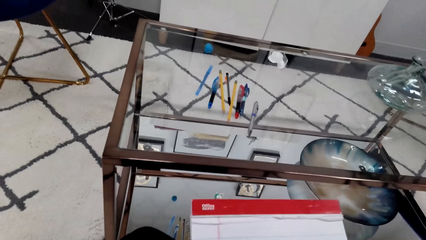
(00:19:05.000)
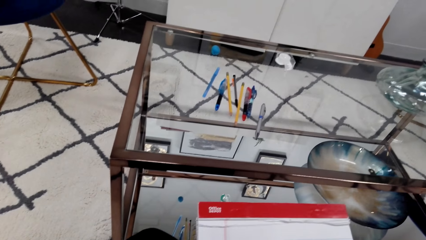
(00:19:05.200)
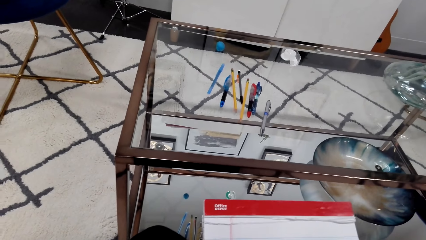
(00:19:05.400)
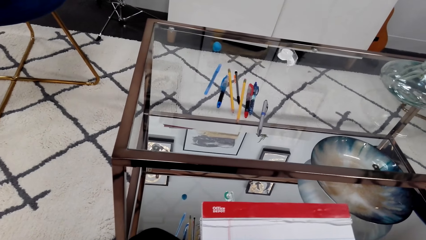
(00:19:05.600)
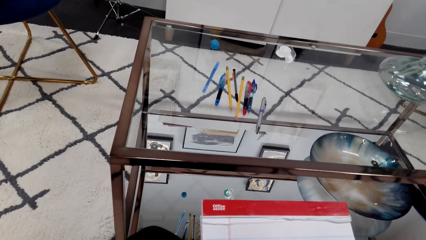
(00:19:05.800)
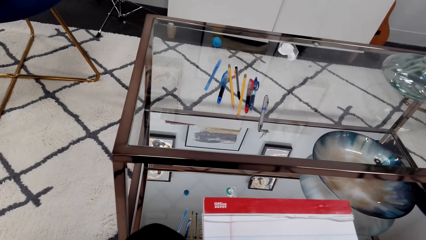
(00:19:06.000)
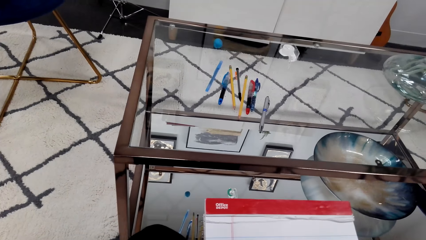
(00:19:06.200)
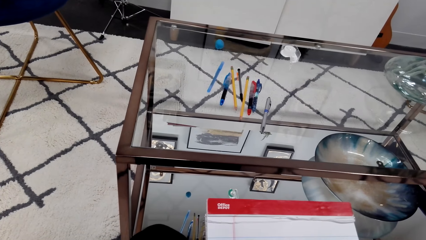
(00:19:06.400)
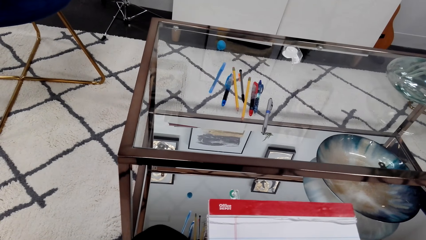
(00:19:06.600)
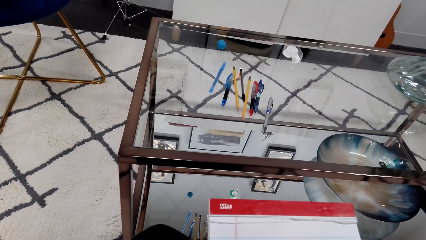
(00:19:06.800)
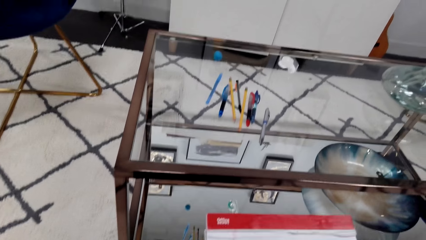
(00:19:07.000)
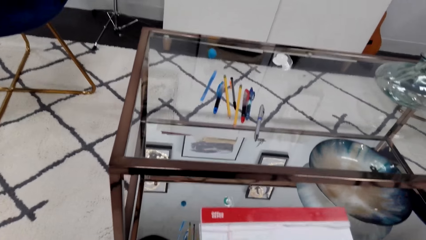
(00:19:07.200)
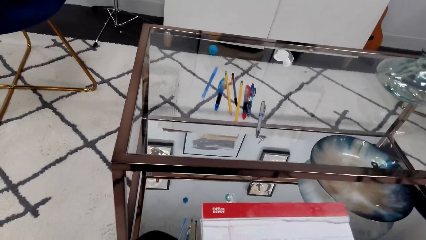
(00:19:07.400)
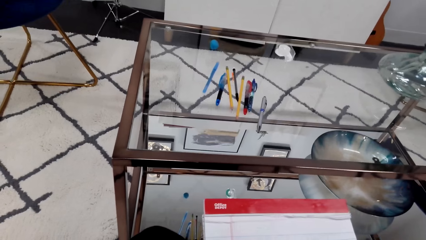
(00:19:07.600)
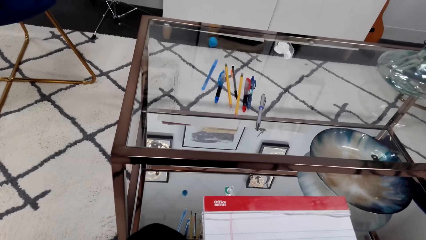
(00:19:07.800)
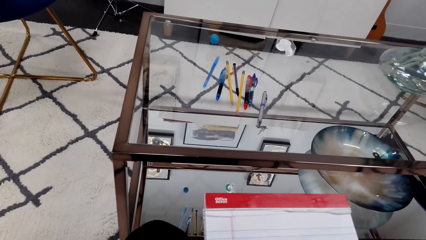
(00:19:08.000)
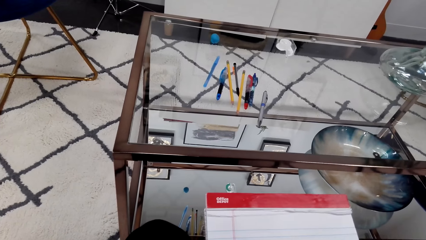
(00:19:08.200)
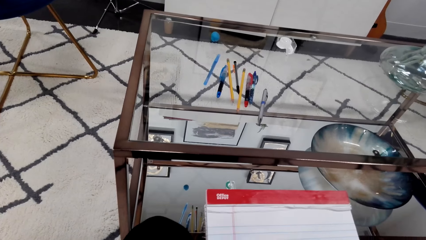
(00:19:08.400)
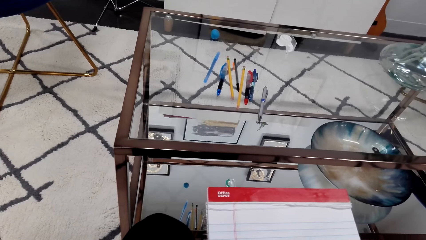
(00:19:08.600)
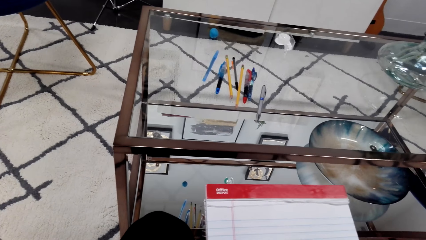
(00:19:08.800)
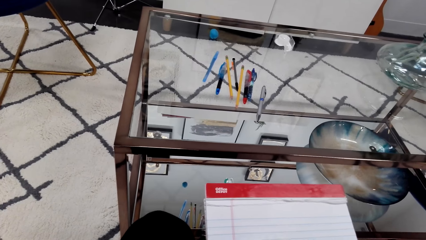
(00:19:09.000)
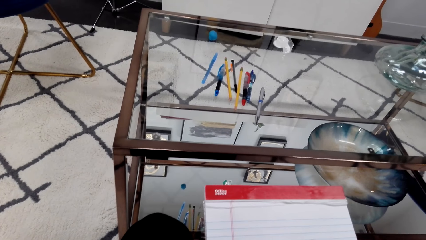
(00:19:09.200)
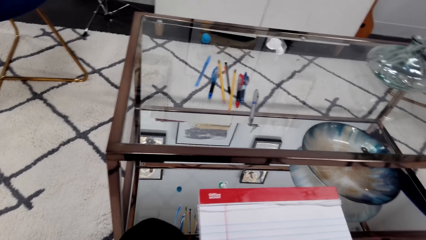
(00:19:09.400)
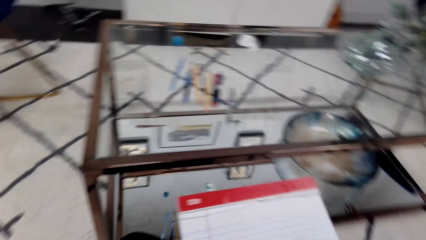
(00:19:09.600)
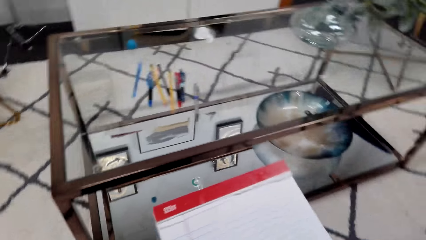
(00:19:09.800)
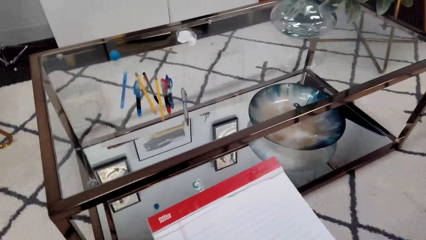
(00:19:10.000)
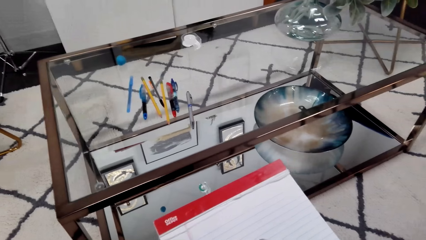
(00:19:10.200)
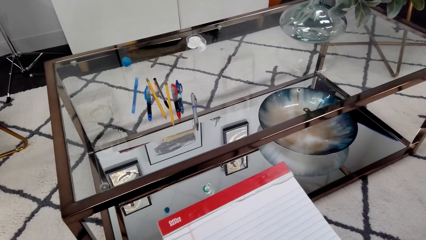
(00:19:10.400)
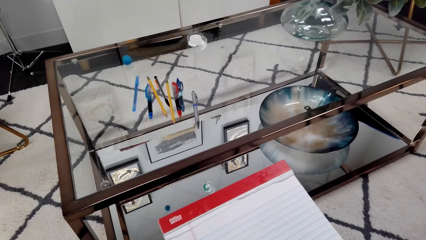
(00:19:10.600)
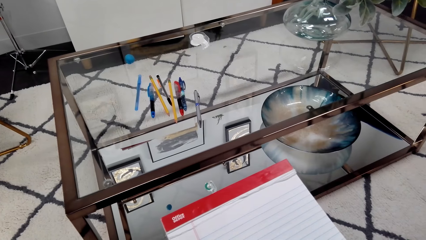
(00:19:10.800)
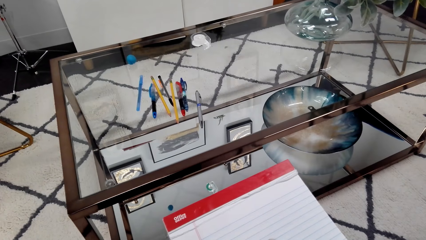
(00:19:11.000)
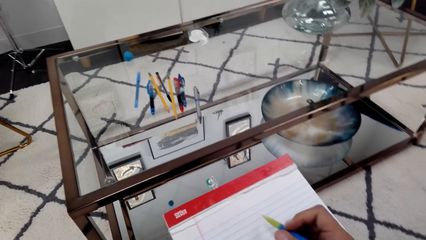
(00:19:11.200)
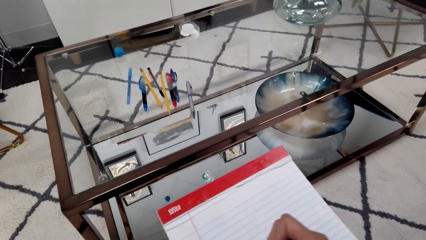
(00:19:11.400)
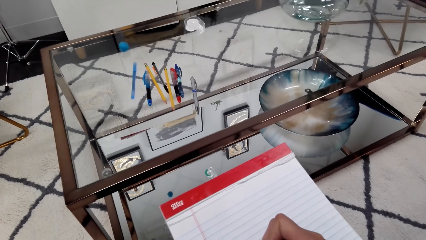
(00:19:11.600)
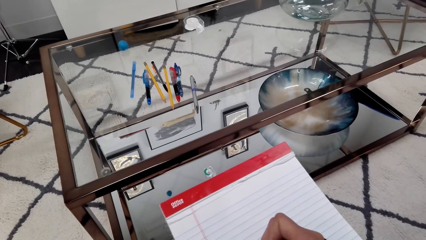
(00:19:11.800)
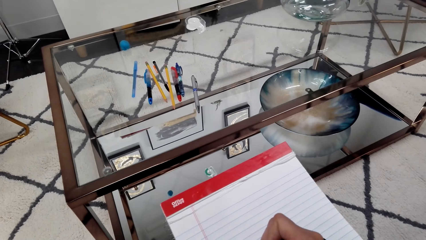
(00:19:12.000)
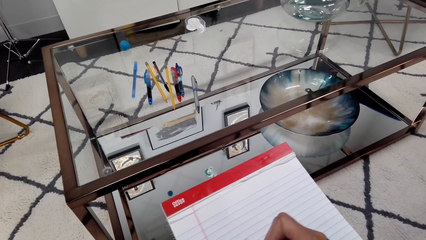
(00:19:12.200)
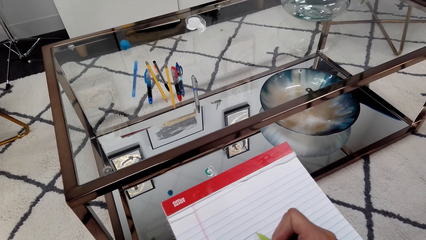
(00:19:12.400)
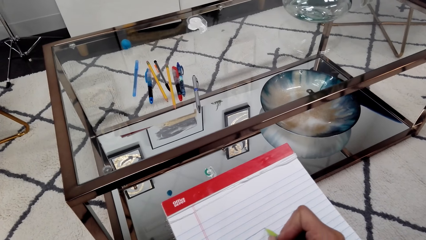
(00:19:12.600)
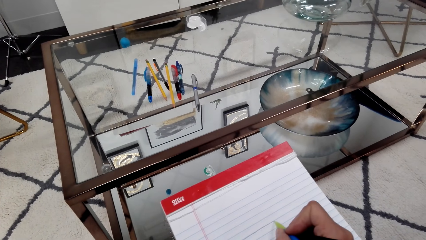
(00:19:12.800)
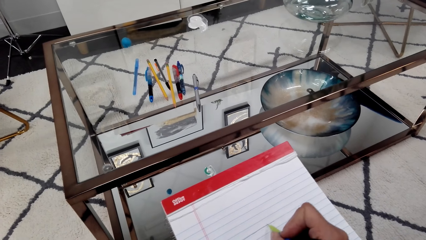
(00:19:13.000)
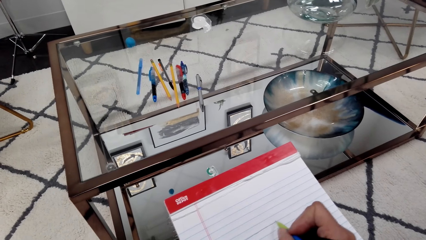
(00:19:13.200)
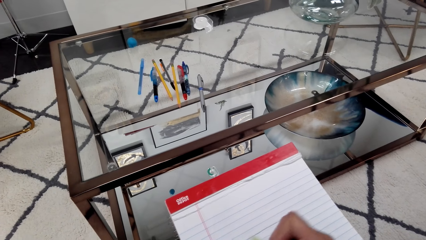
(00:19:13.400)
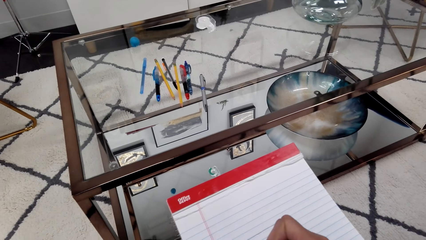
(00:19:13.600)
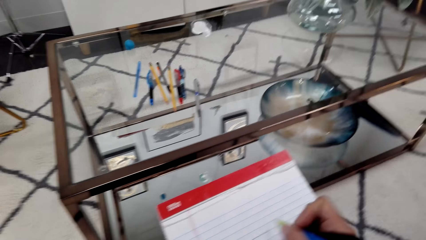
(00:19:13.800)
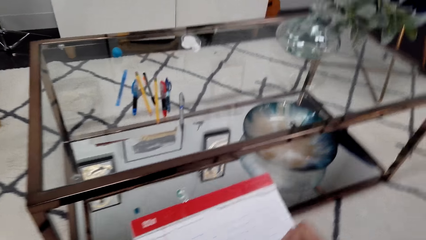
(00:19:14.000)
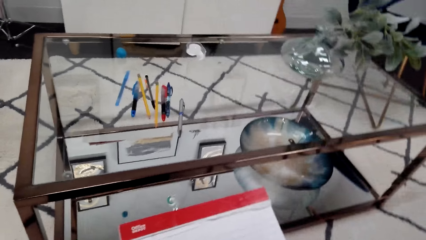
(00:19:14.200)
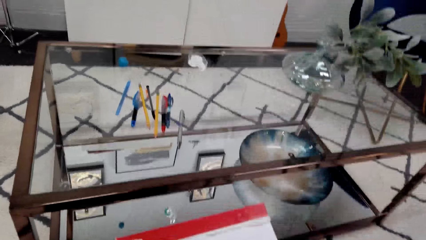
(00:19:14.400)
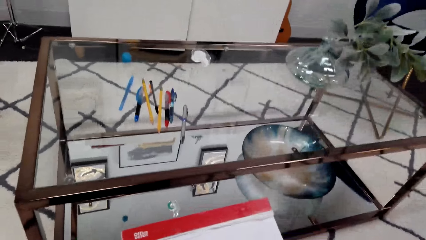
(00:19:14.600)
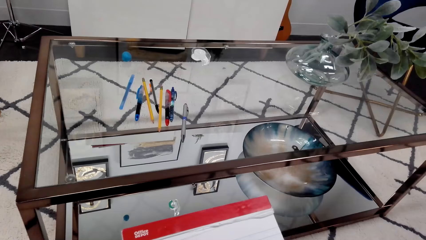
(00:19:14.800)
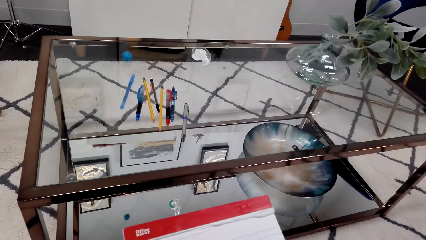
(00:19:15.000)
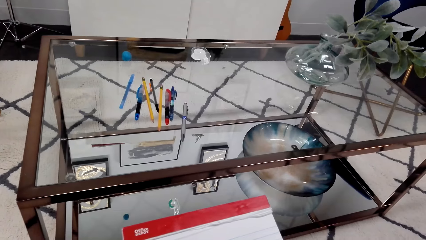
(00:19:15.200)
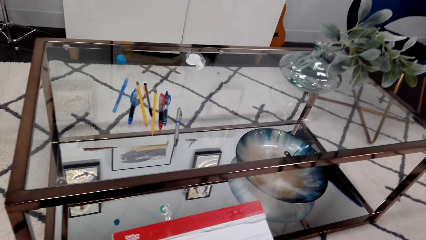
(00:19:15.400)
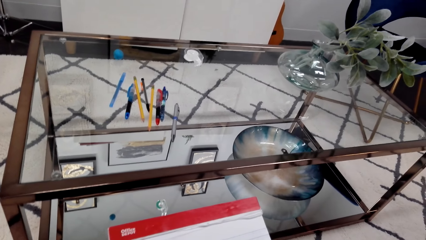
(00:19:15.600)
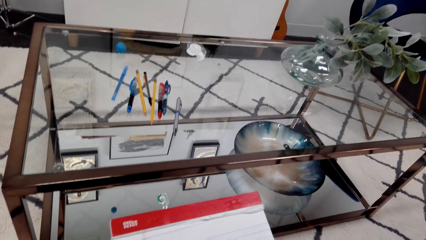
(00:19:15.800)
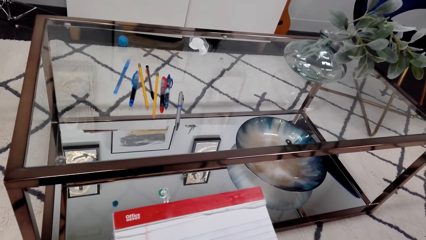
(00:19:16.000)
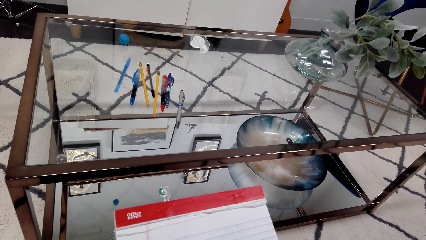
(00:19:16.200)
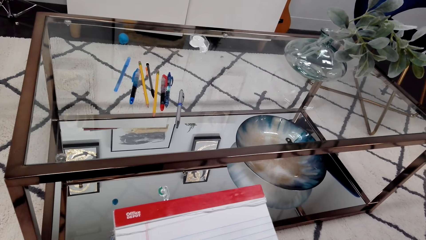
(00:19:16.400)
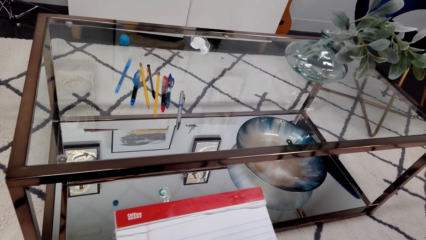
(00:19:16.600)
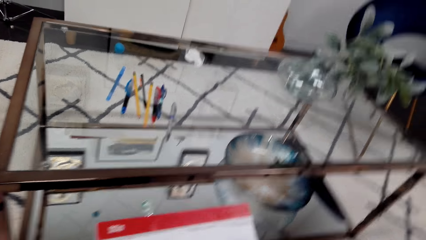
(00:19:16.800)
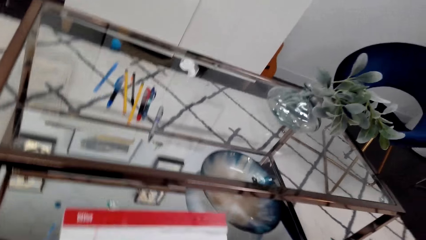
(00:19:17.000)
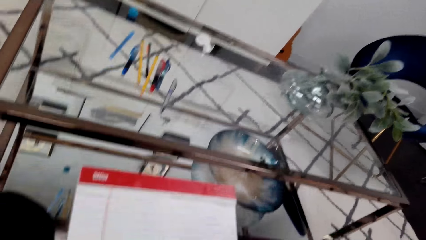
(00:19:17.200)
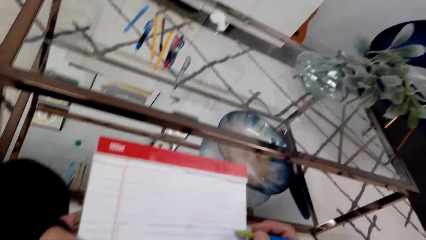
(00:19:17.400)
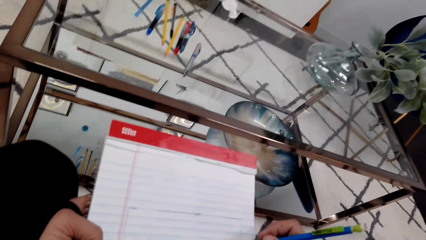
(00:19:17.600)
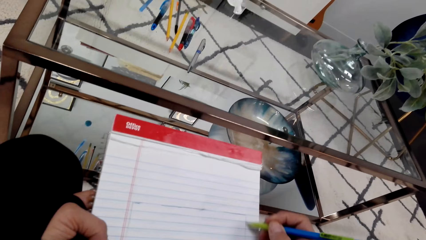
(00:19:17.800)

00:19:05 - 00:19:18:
The camera wearer writes on the book. They draw lines in the book.

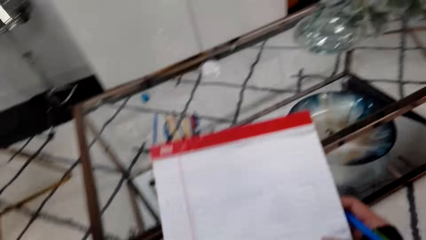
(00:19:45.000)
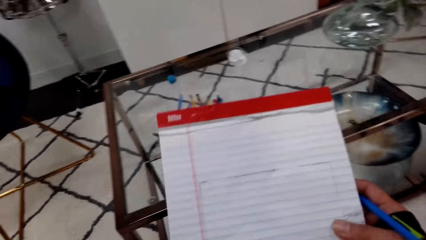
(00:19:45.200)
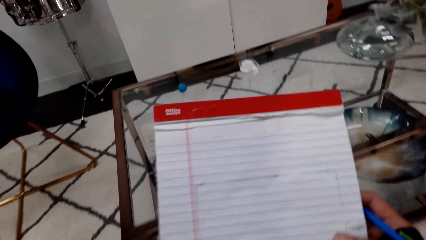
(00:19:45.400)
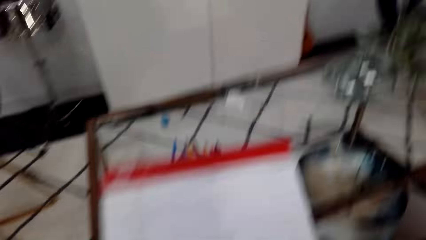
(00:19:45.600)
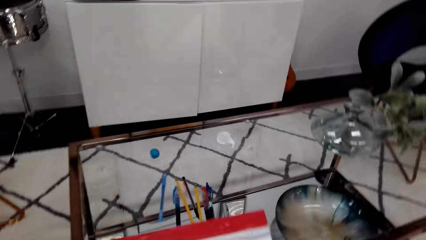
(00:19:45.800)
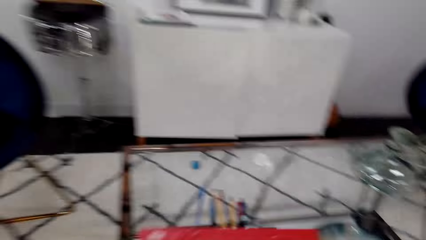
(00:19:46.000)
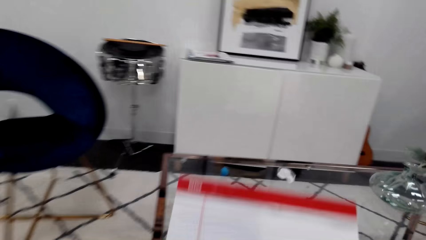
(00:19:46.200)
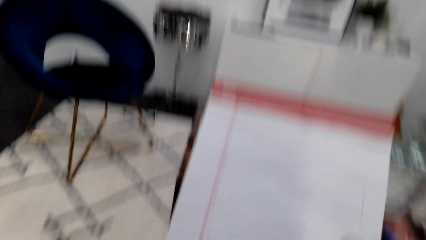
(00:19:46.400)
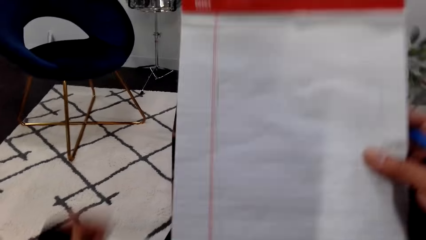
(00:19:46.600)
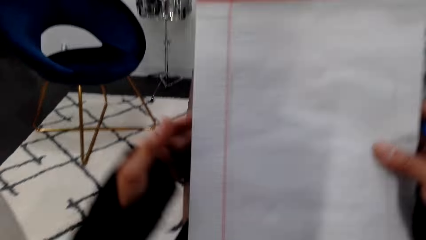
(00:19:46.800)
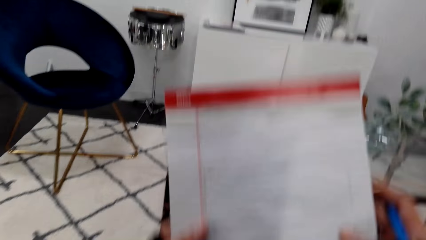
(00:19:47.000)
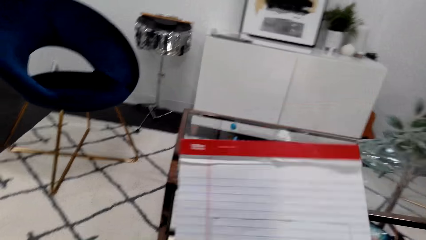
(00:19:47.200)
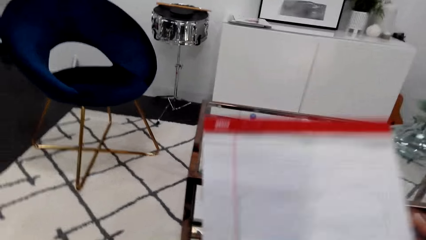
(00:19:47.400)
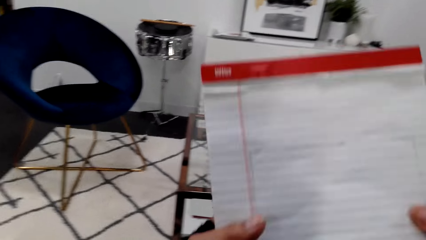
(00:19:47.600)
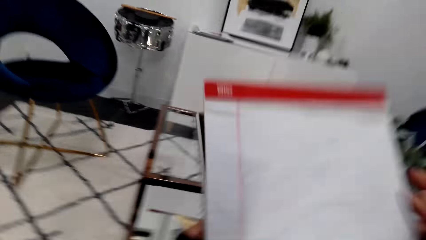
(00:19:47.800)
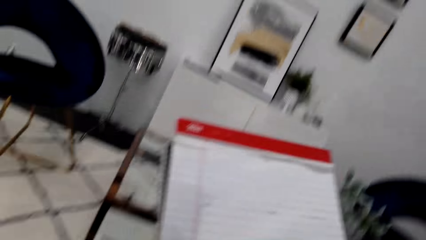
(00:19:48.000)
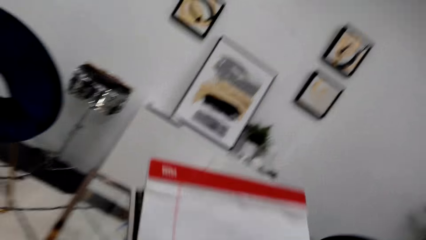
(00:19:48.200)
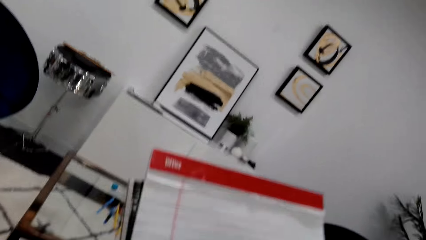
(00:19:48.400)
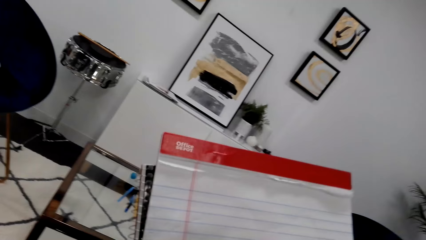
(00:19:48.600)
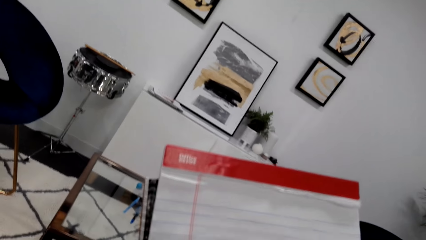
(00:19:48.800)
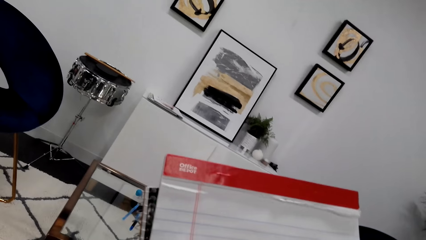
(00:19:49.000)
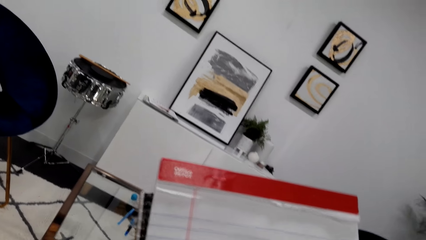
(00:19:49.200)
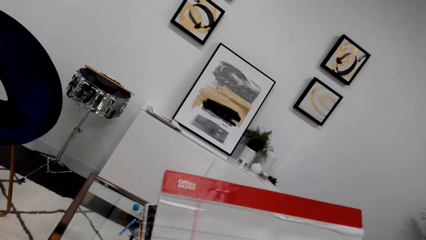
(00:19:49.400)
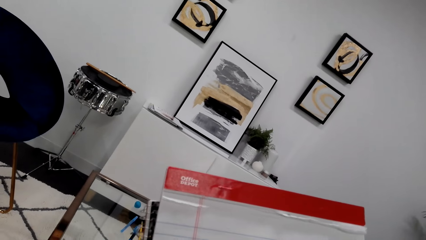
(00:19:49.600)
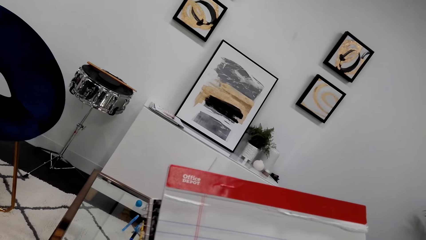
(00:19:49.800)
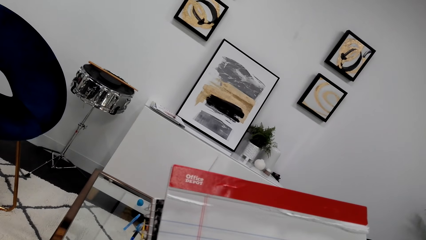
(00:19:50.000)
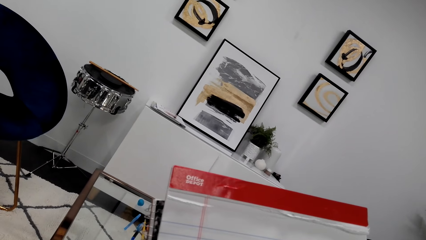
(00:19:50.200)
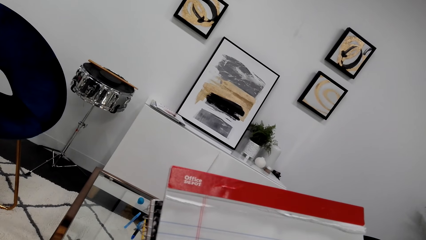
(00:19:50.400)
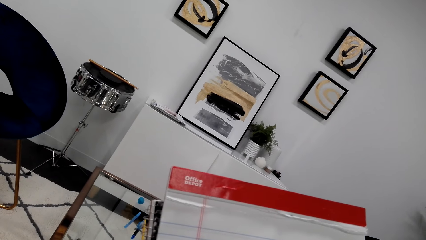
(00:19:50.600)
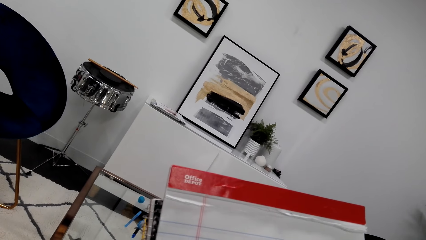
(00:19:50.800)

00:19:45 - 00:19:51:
The camera wearer moves the book. They draw in the book.
